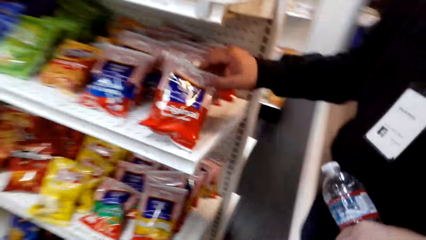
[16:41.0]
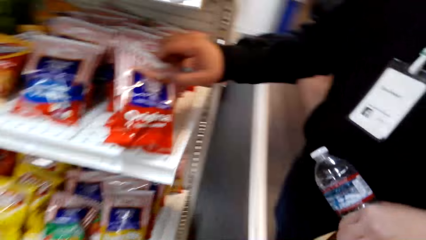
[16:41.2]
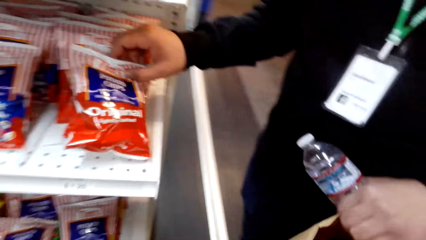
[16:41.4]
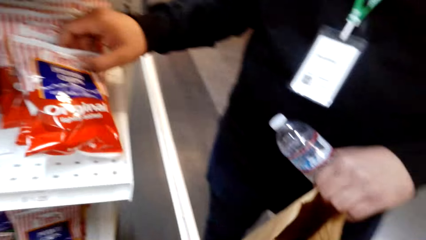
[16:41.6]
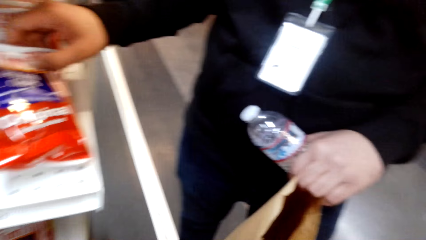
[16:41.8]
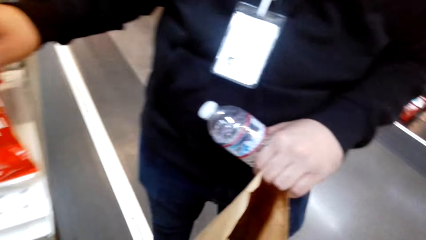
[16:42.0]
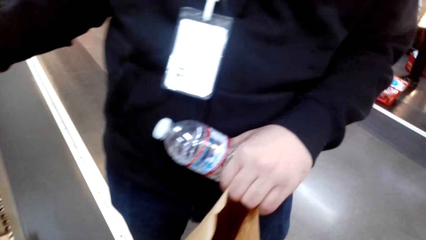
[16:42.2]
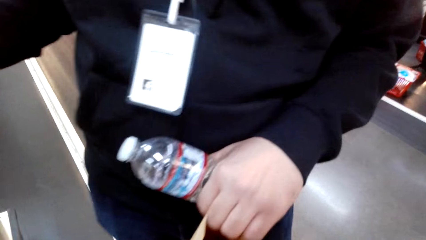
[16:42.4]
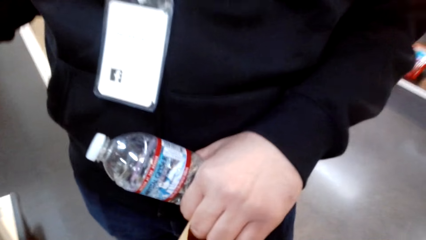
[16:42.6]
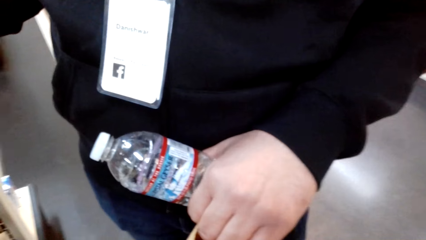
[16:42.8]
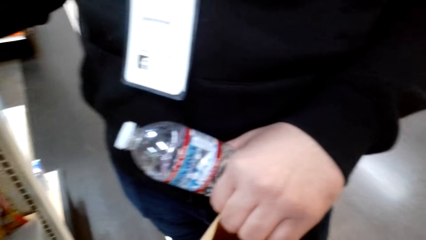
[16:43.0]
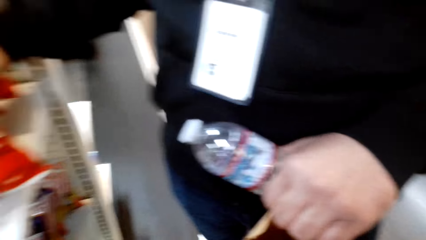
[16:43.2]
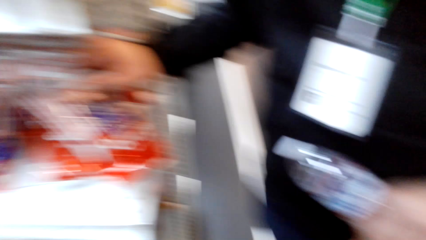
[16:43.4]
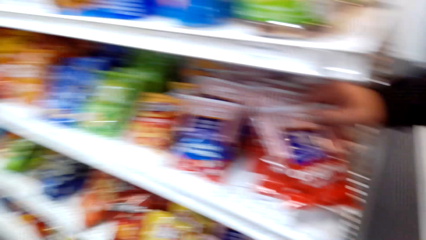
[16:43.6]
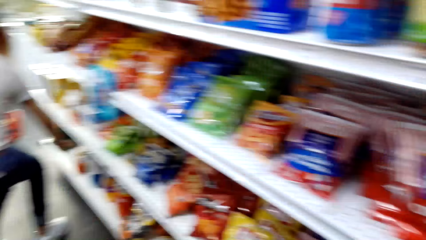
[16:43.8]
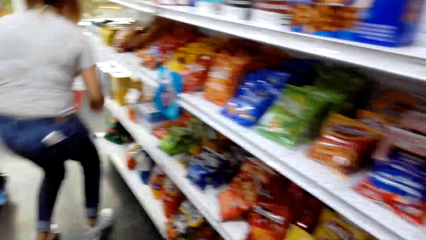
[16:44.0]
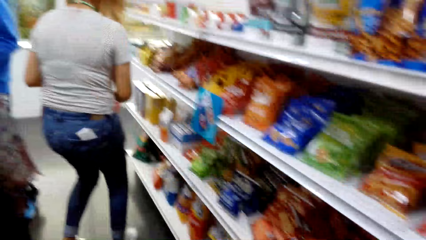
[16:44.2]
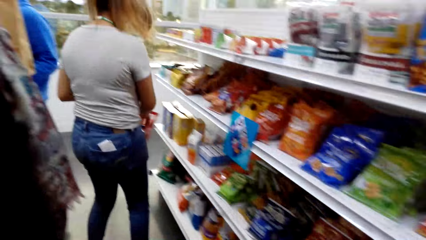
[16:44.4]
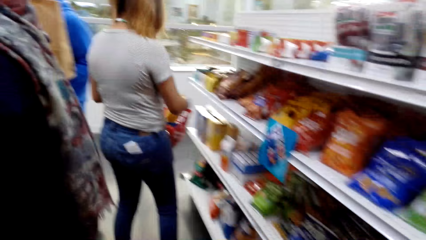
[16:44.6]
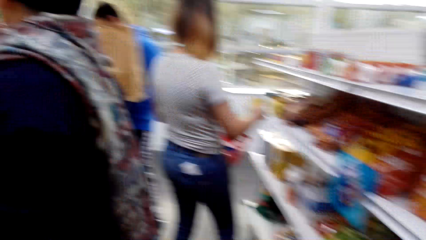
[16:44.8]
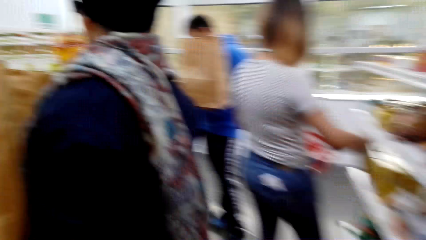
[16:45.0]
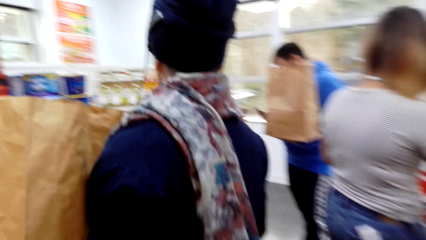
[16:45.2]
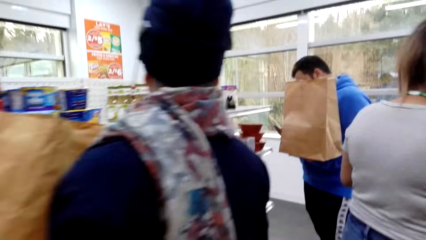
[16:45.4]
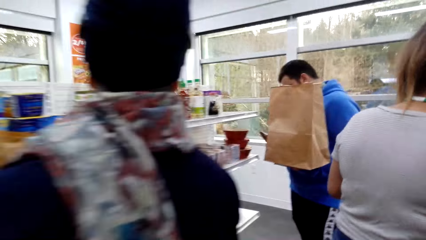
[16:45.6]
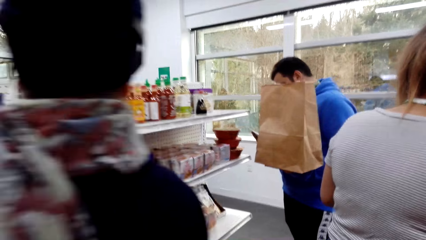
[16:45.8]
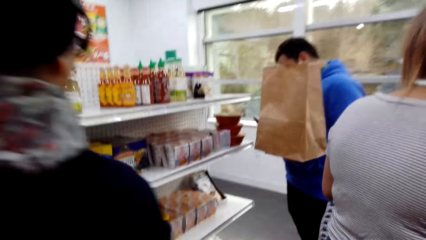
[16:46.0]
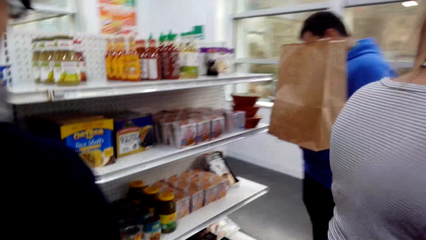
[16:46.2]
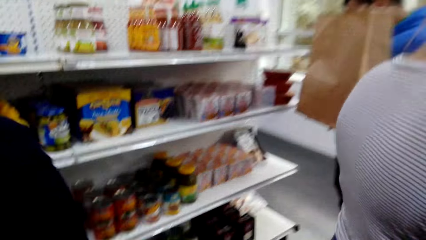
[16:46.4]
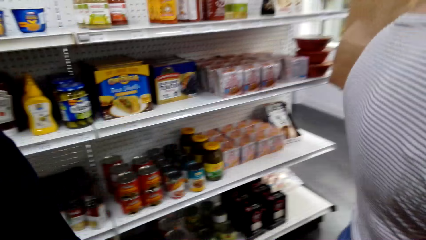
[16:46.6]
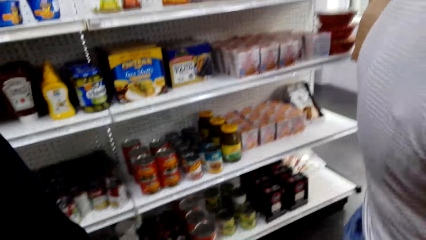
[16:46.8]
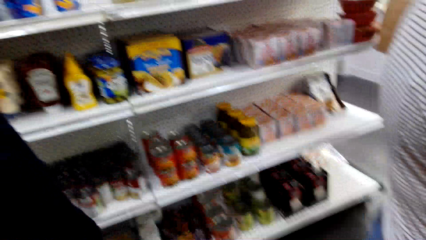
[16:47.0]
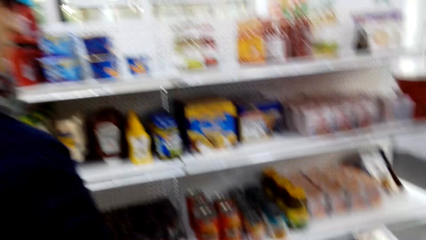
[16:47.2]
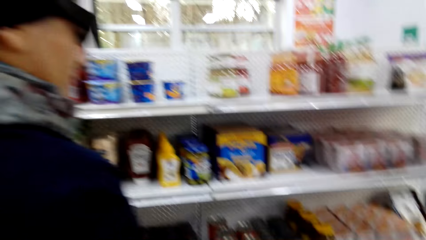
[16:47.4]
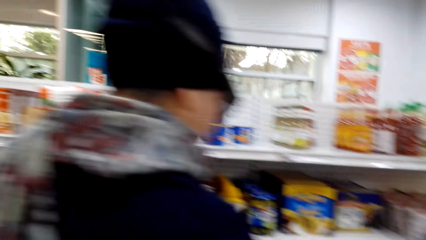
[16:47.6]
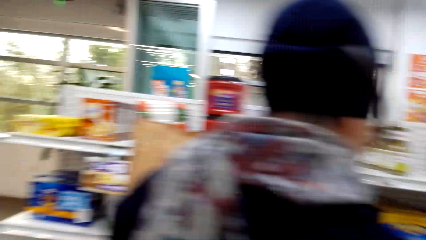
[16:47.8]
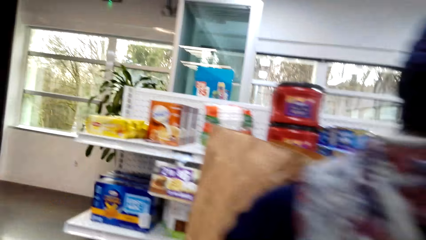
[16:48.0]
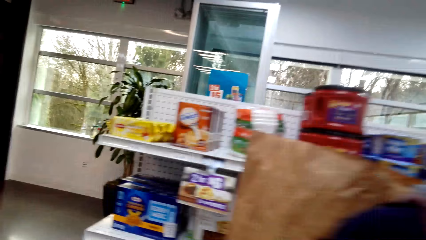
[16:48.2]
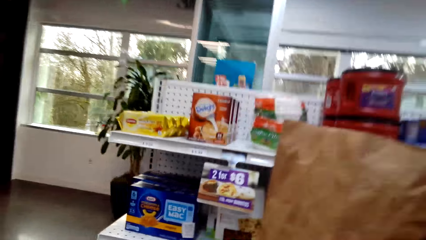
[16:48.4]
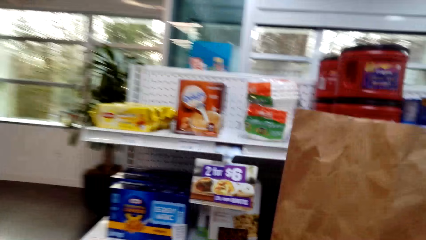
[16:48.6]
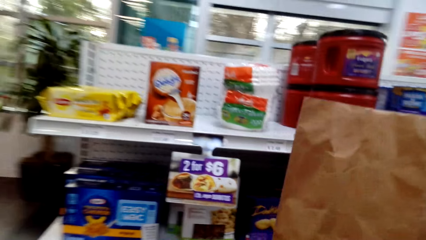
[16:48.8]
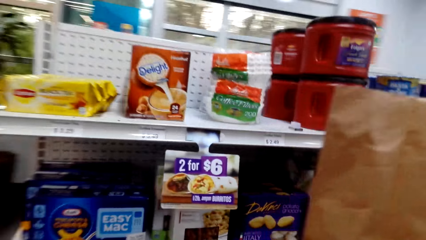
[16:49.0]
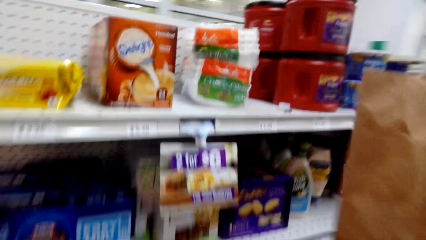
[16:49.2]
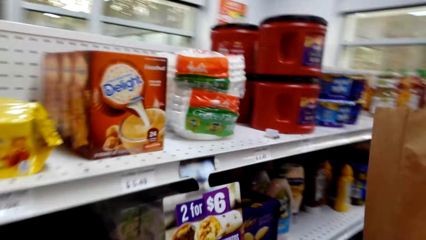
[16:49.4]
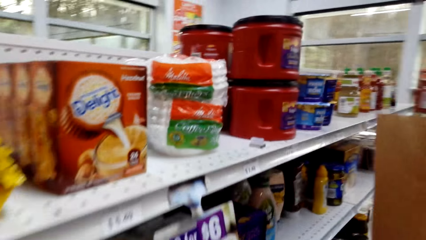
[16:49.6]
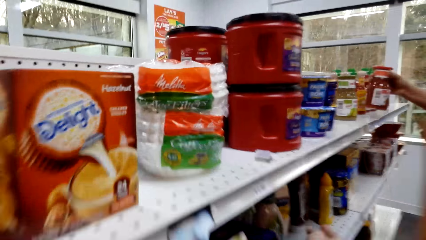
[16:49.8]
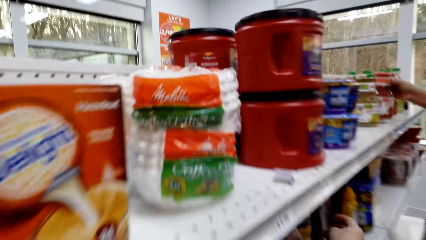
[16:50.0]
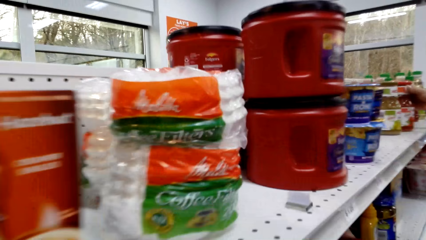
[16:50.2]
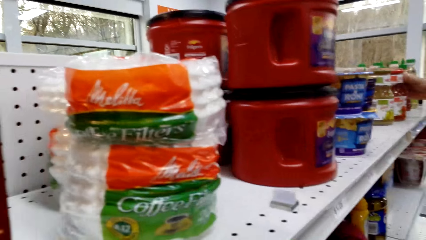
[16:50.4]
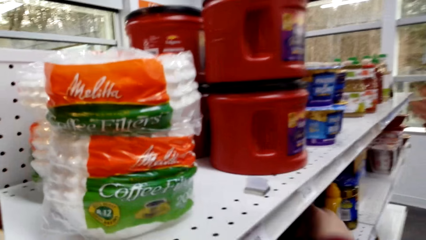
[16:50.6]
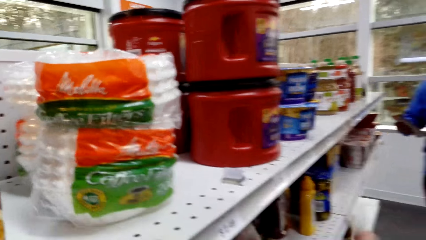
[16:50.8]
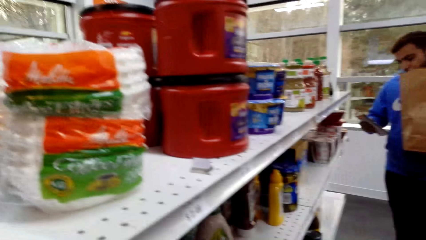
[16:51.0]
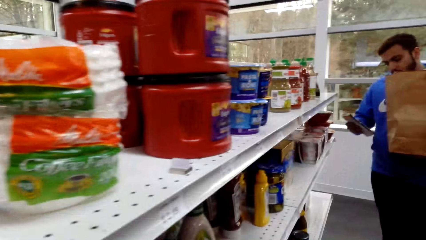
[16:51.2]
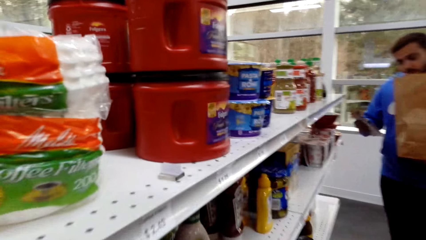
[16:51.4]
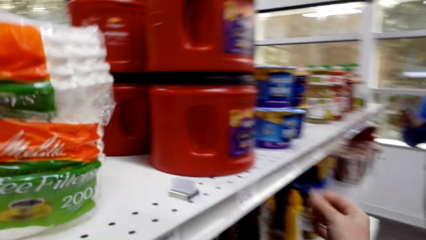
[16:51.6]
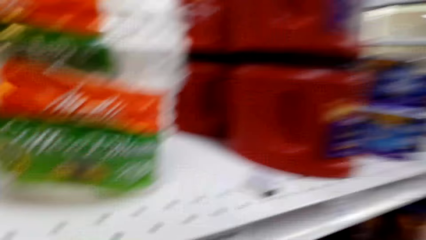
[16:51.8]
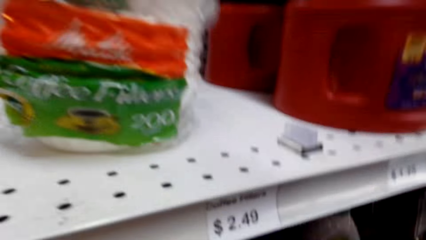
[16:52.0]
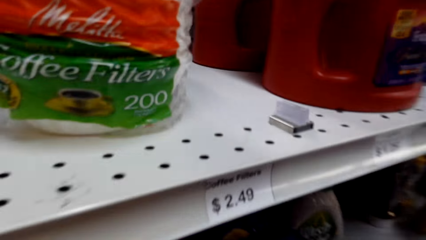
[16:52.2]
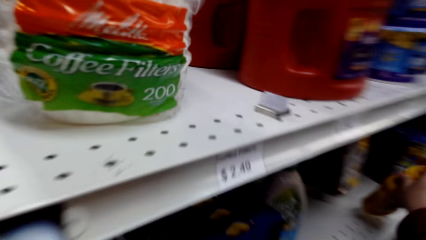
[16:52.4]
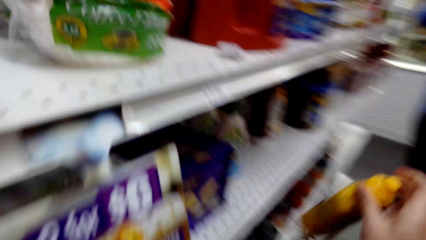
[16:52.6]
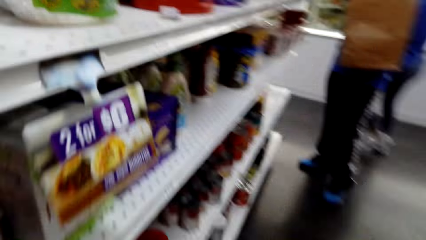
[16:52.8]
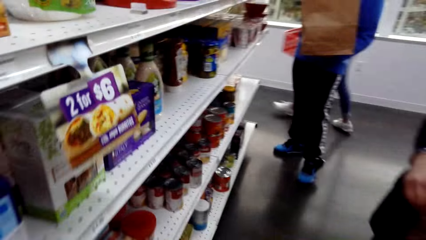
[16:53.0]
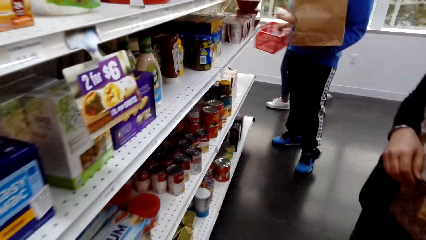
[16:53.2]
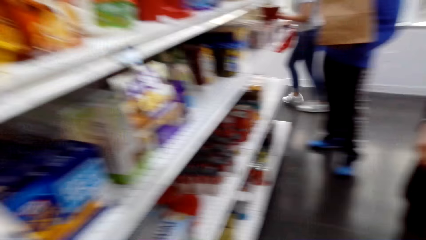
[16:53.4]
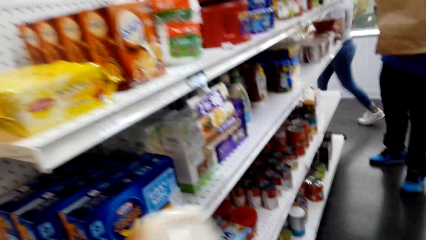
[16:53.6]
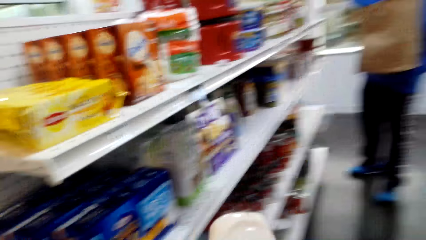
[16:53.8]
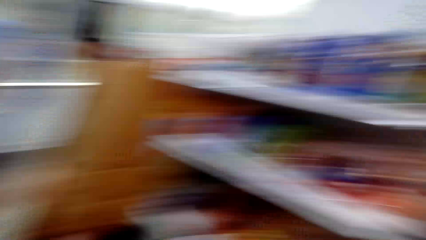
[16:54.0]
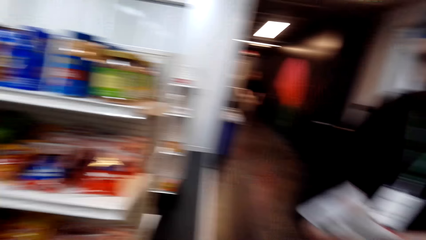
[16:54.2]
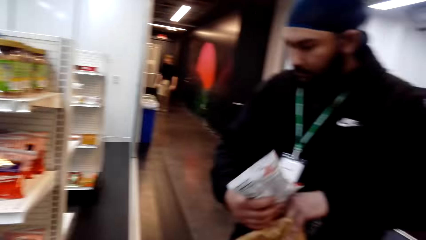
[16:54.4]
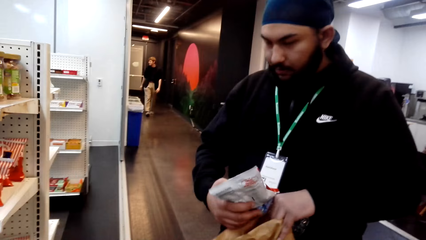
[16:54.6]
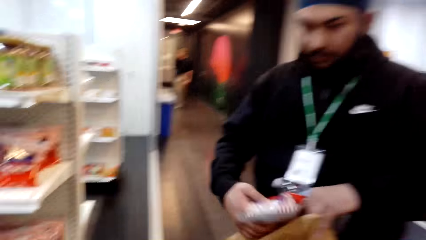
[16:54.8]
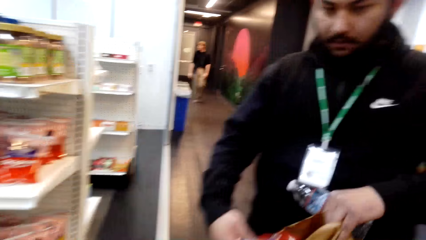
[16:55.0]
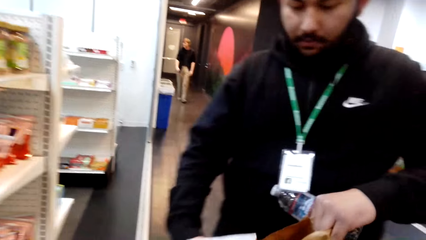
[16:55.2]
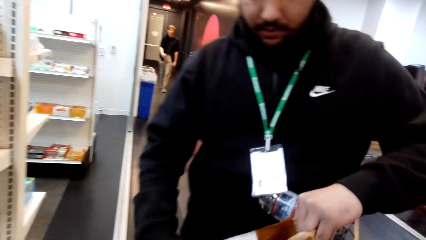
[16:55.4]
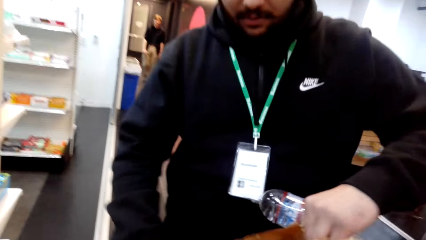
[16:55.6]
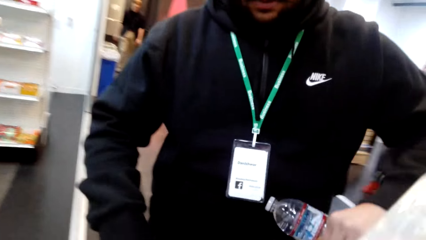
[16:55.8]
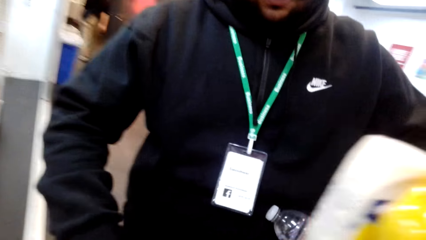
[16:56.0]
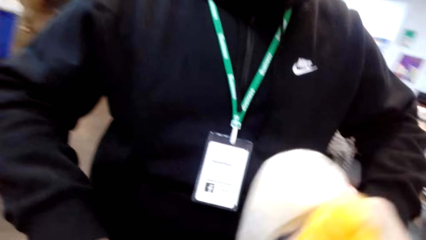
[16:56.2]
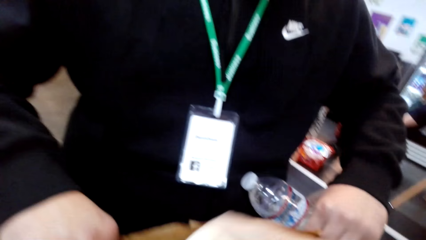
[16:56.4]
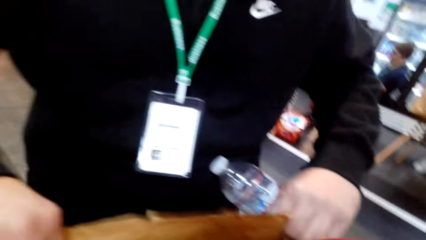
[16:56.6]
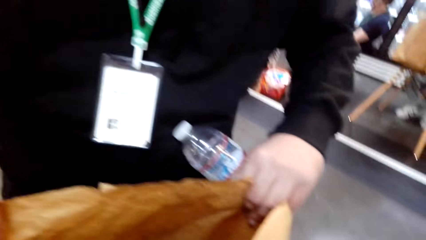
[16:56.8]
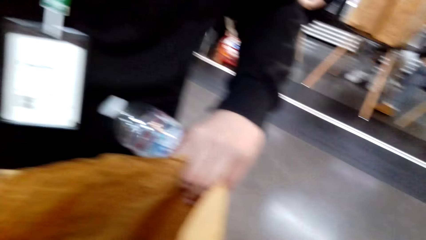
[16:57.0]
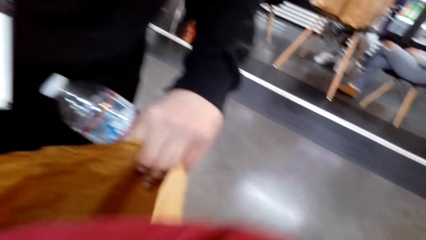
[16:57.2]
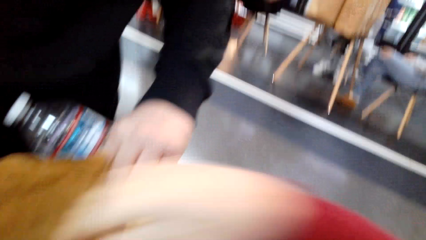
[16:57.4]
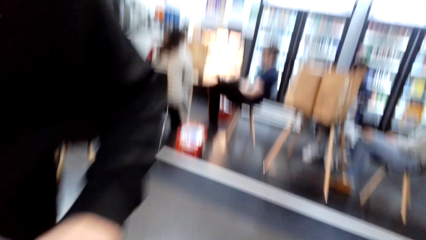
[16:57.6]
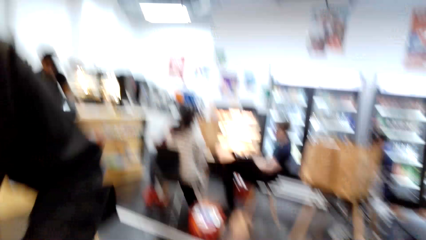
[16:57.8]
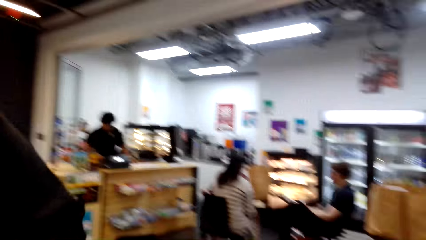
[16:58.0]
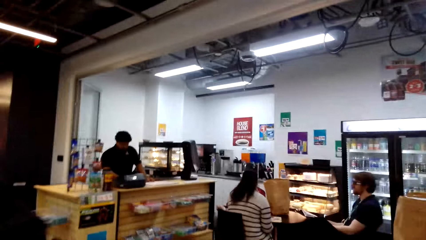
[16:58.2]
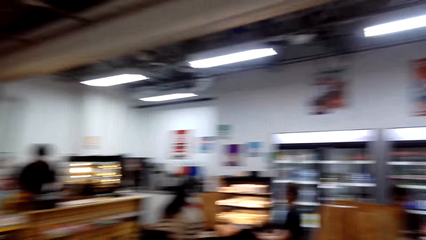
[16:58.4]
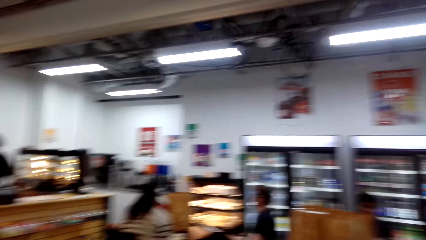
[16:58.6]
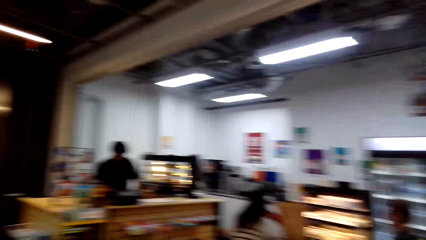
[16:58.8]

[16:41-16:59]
The man takes the potato chips and touches the snack. The camera wearer walks in the supermarket. They pick a product and put the items in a paper bag. The man puts the snack in the bag.
